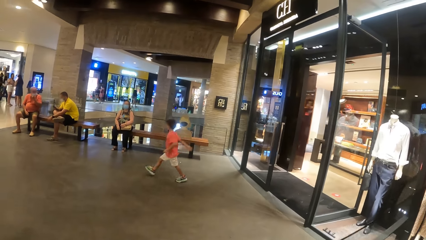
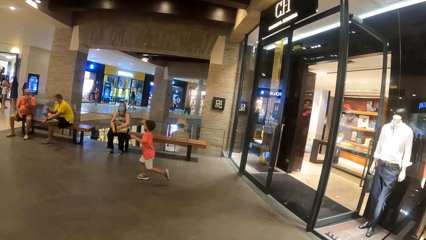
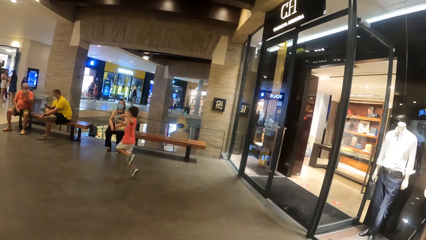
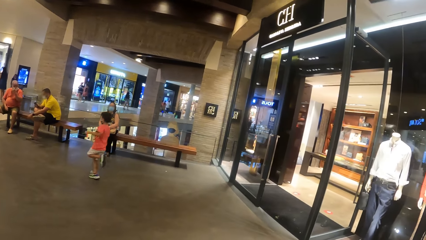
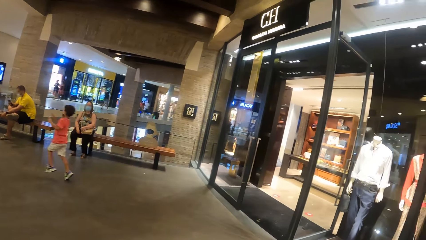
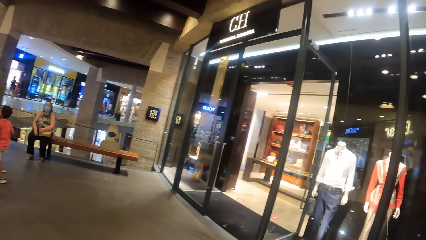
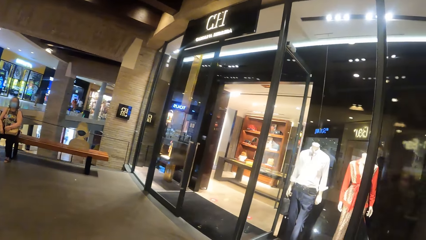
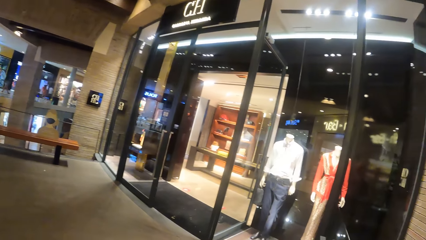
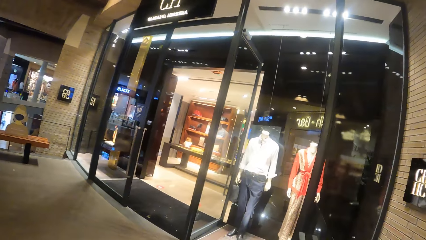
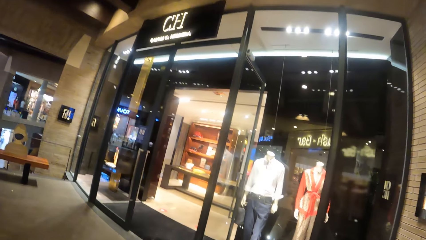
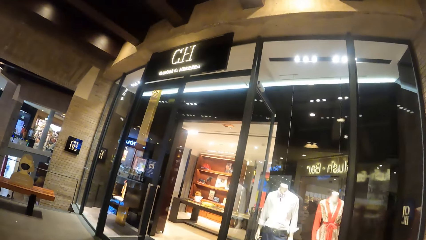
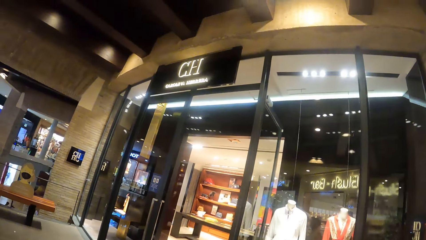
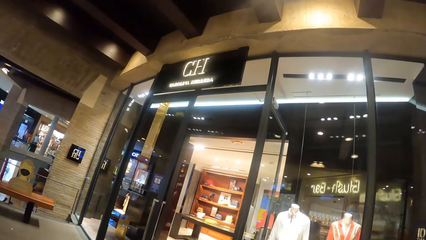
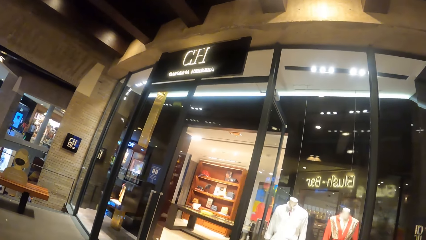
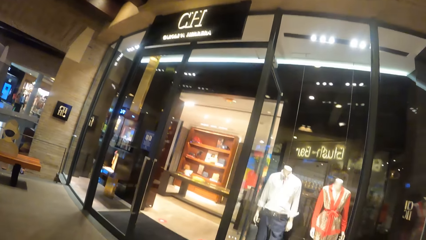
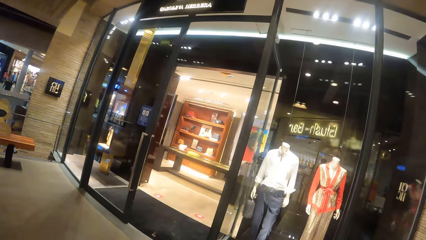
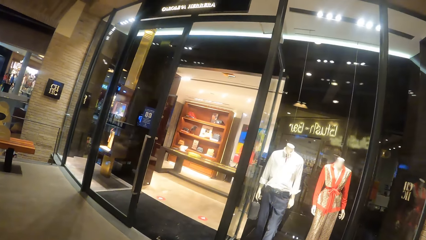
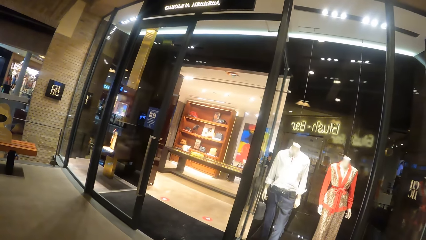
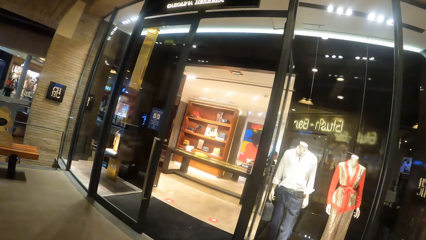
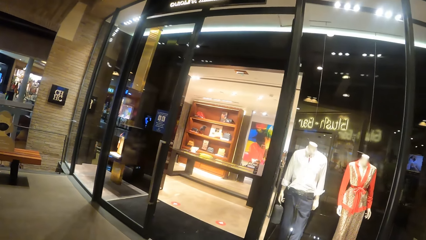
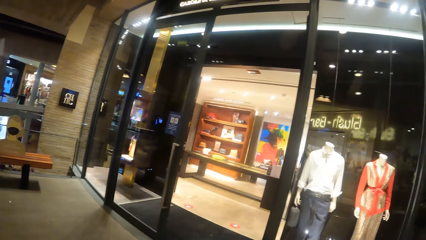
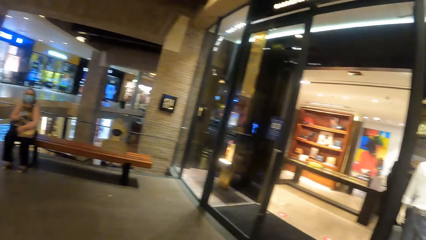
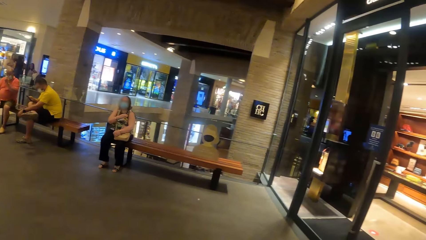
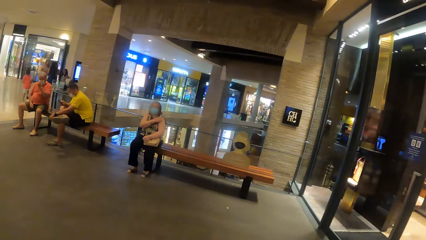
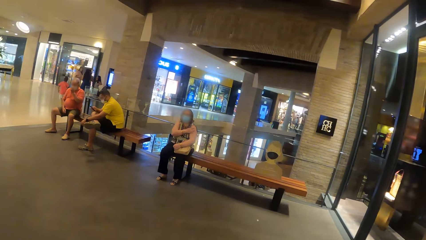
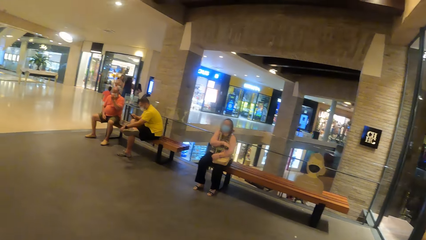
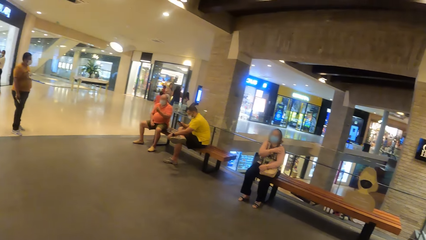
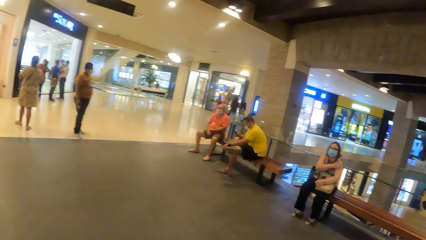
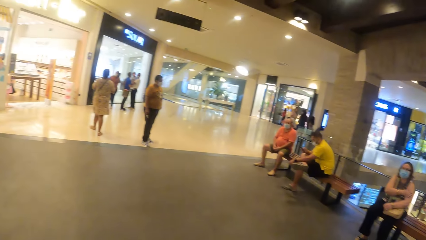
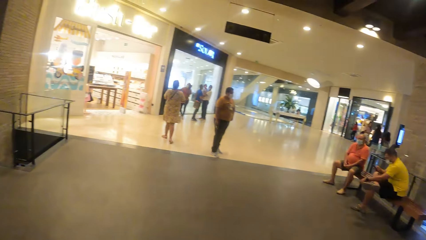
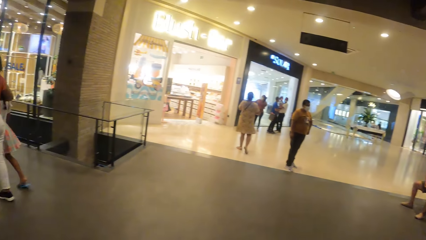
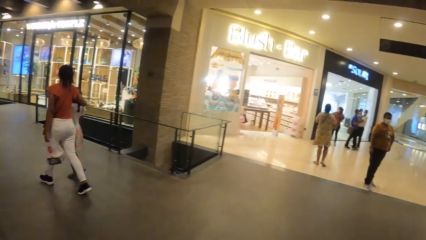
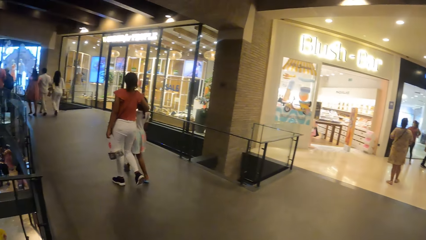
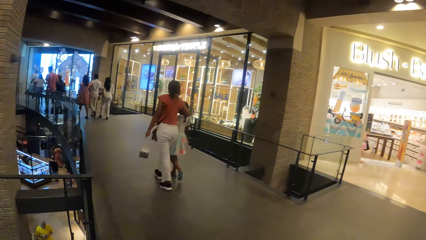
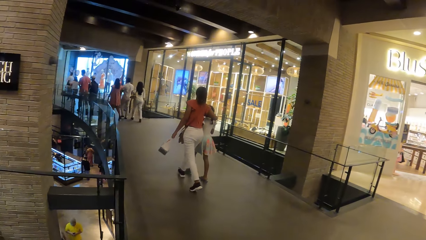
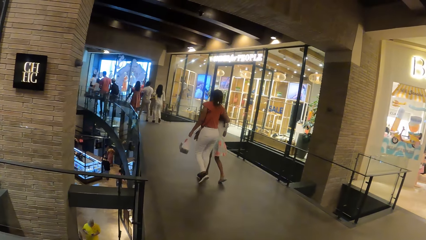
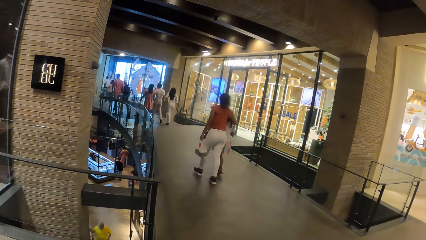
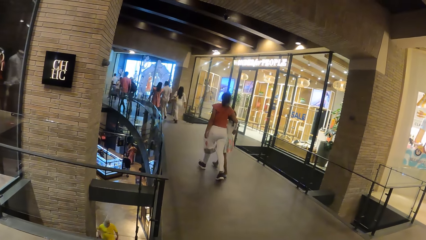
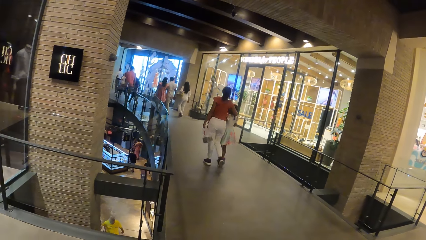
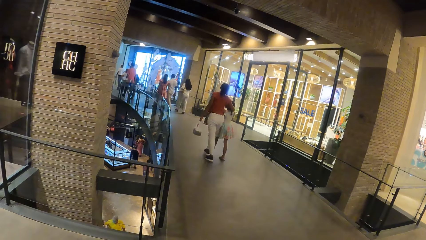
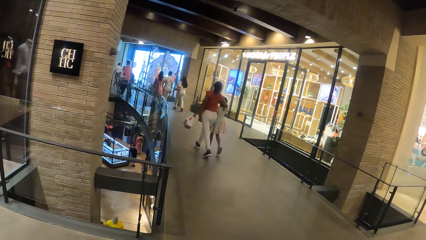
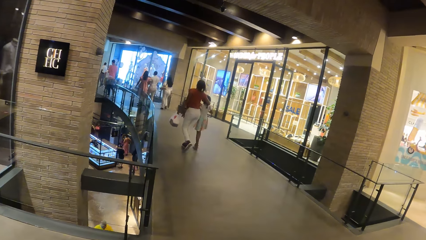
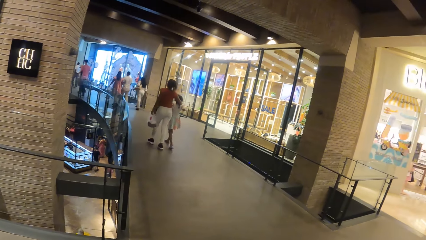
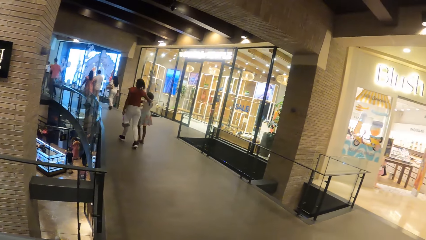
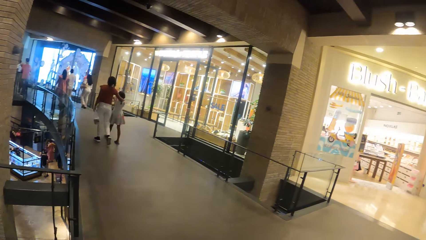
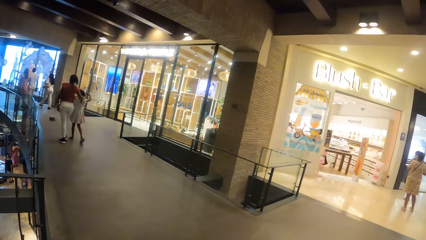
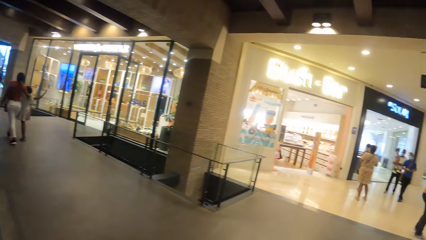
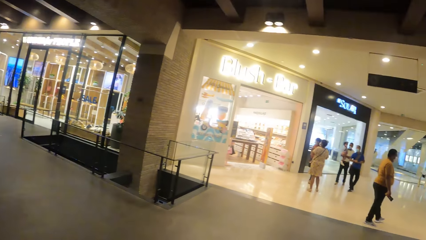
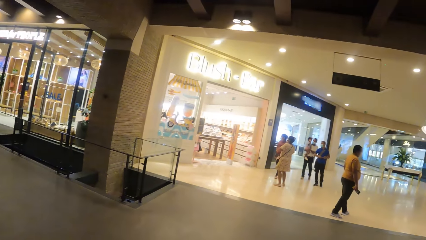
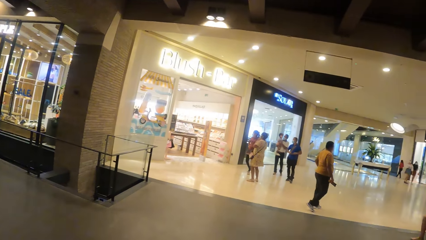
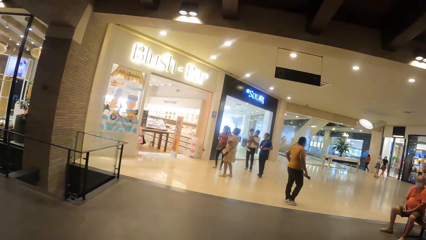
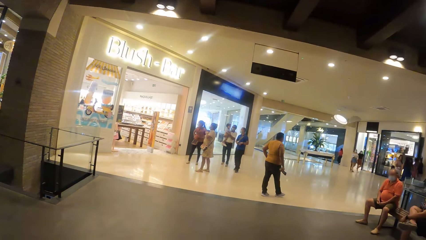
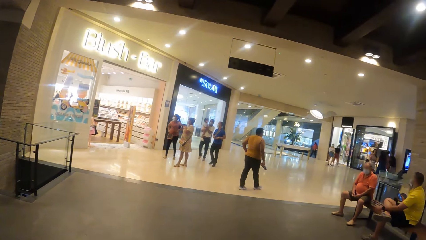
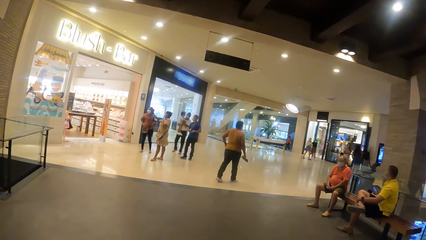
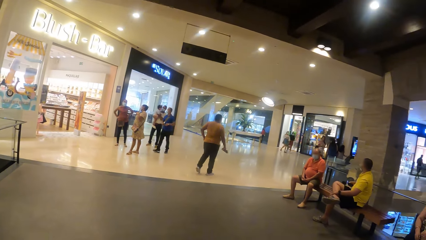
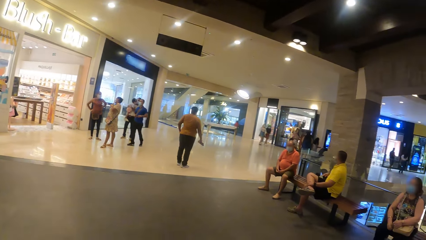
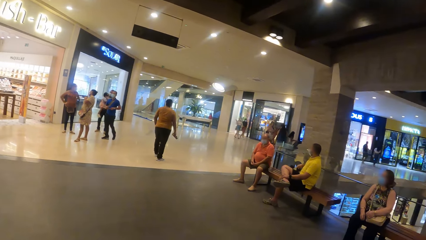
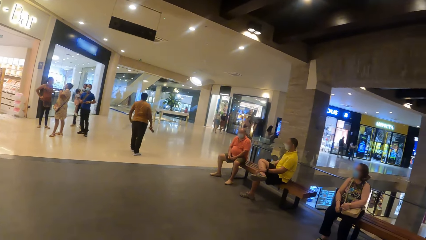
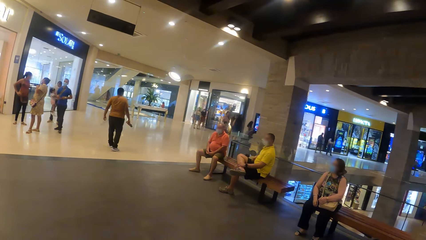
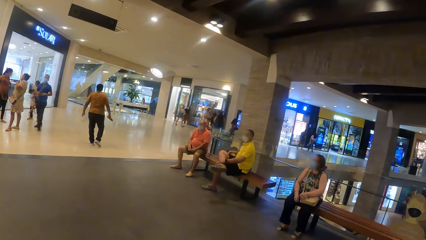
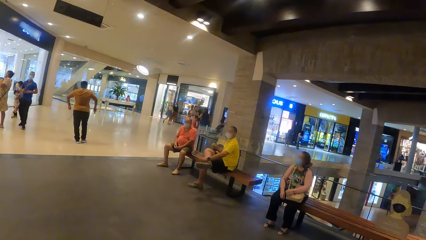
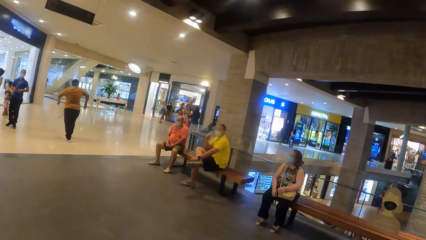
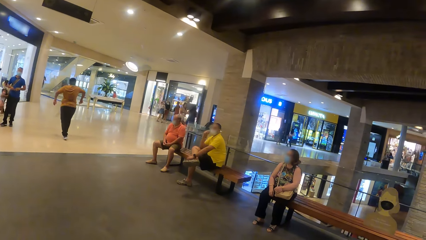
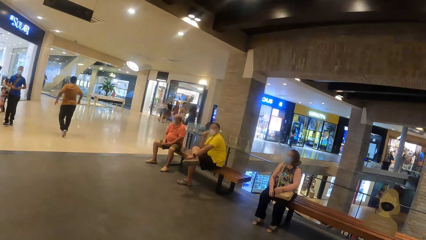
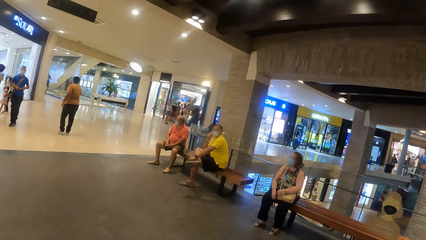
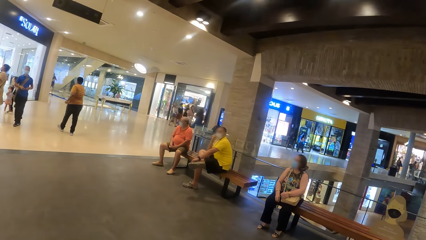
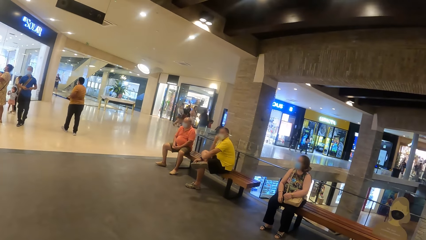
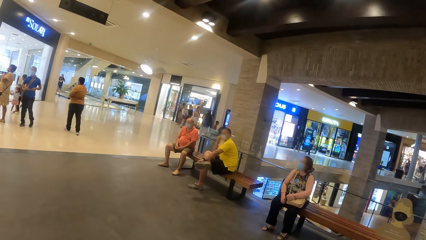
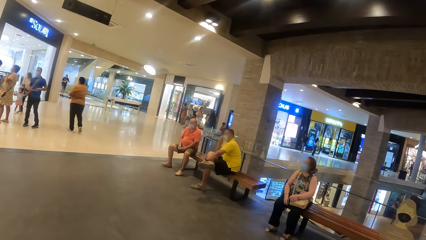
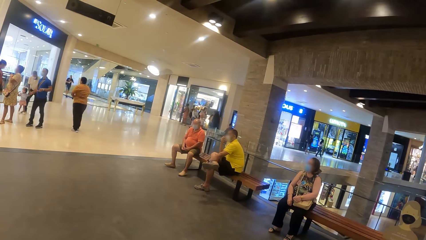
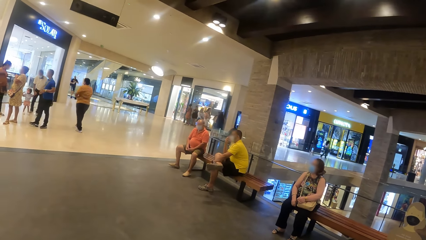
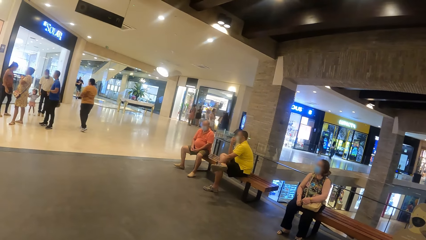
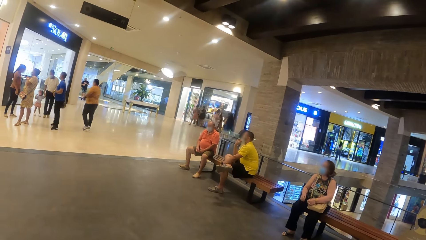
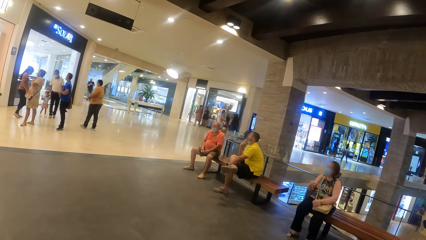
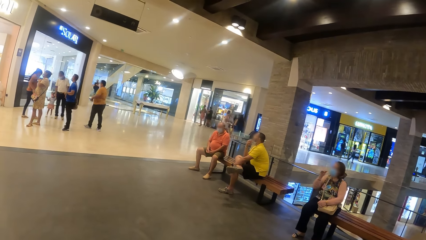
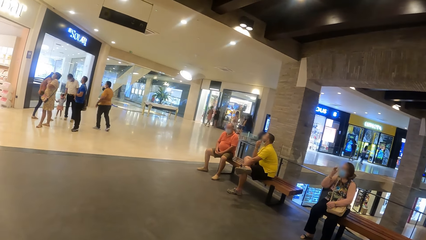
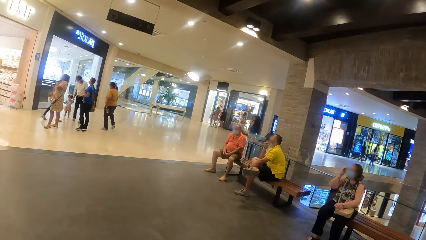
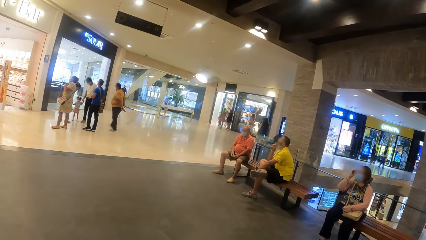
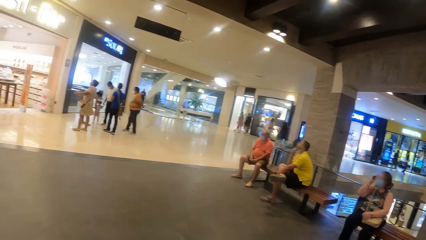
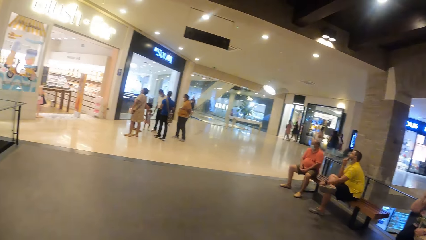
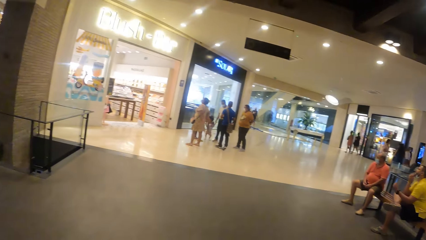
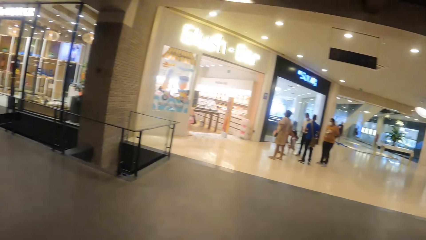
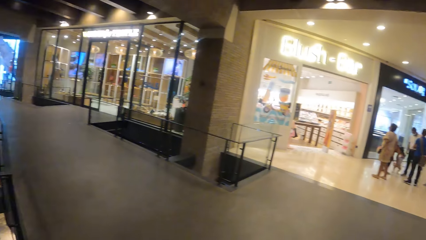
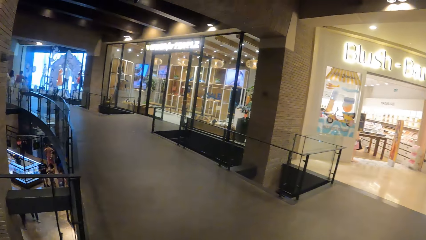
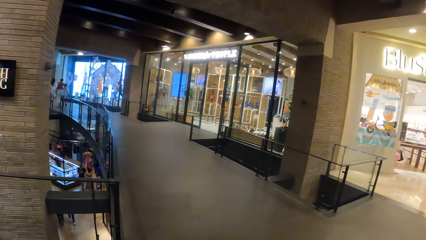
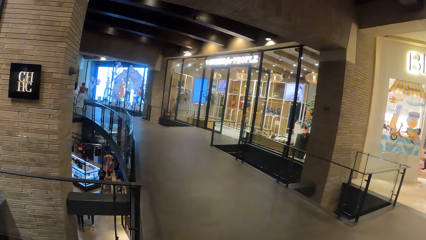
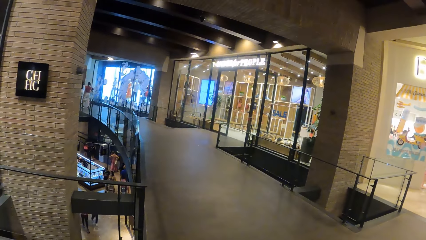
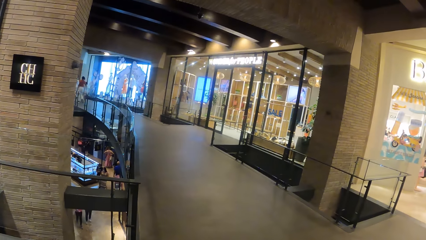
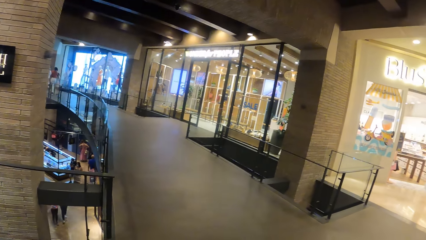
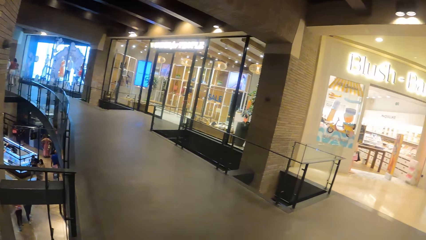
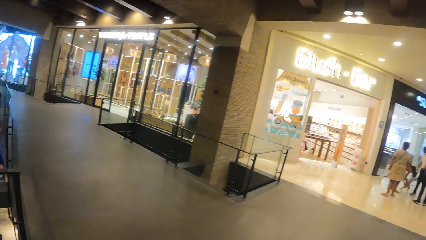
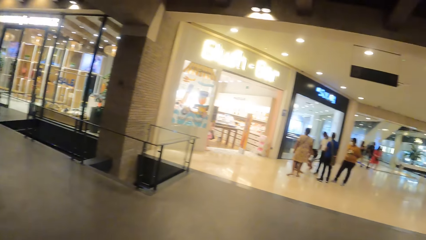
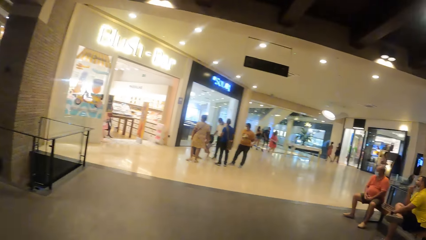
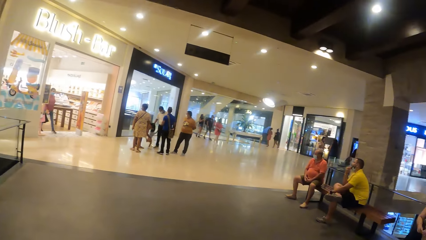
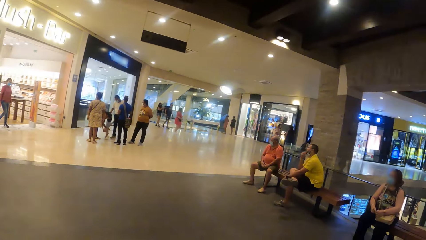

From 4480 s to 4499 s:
The camera wearer looks at a shop in the mall. They walk on the mall hallway. They look around the mall. They stand on the mall hallway. They look around the mall.
